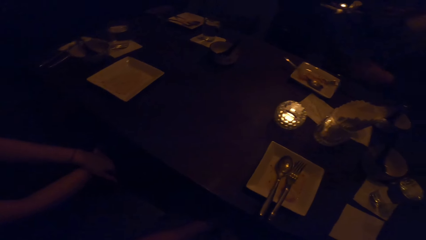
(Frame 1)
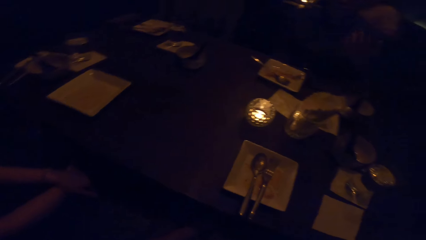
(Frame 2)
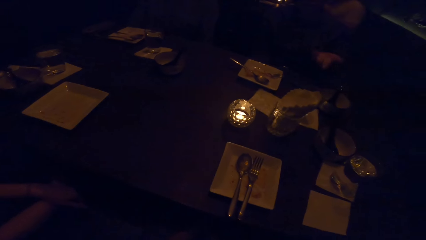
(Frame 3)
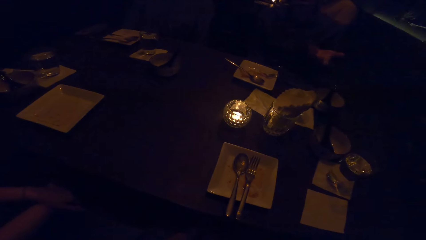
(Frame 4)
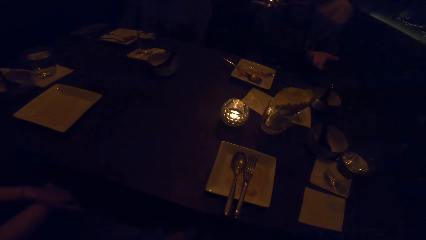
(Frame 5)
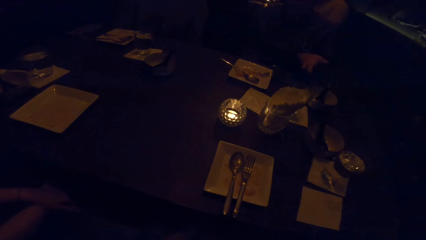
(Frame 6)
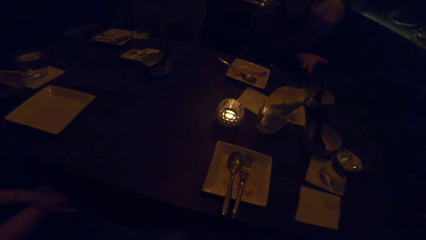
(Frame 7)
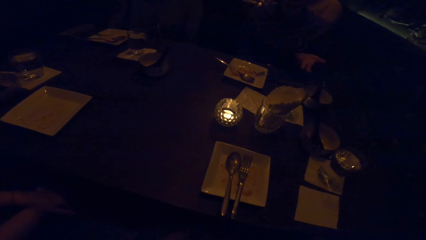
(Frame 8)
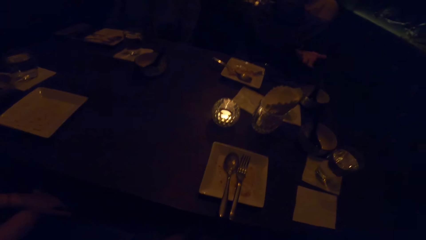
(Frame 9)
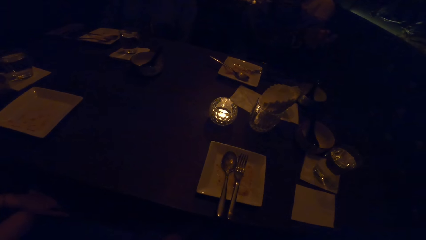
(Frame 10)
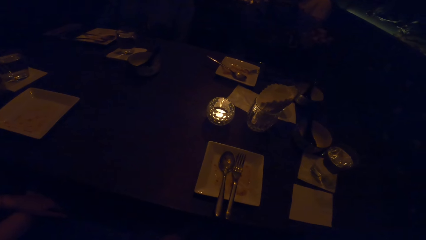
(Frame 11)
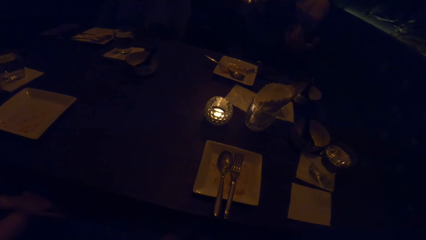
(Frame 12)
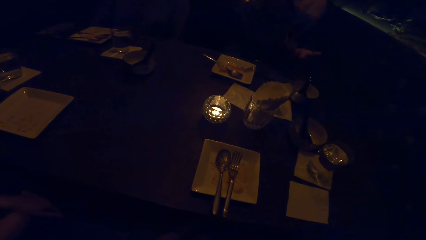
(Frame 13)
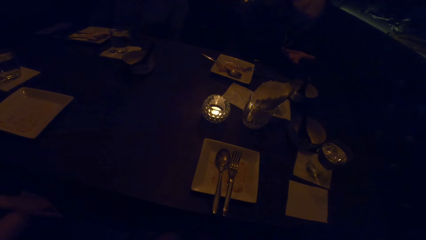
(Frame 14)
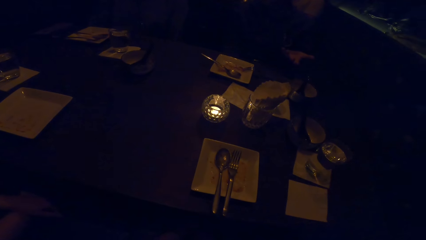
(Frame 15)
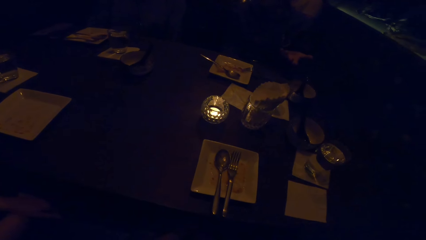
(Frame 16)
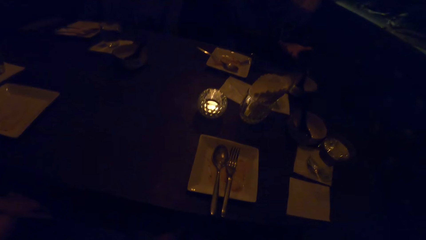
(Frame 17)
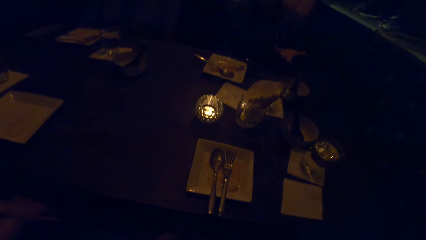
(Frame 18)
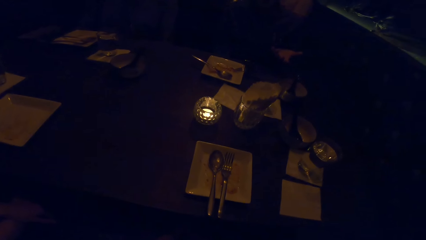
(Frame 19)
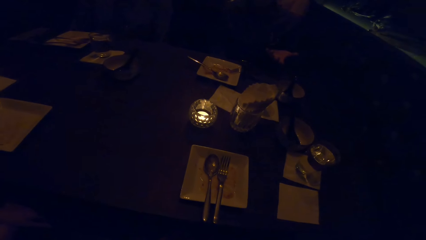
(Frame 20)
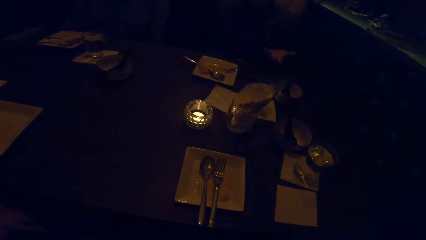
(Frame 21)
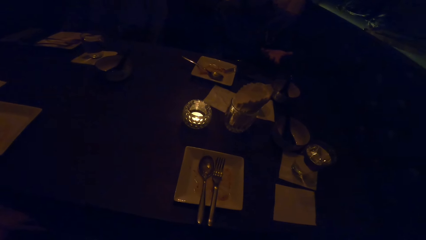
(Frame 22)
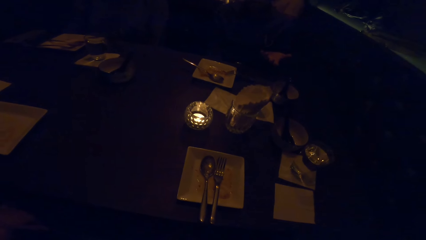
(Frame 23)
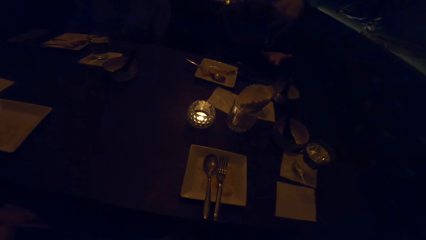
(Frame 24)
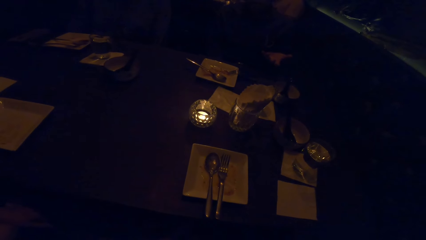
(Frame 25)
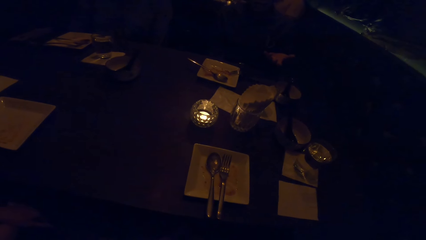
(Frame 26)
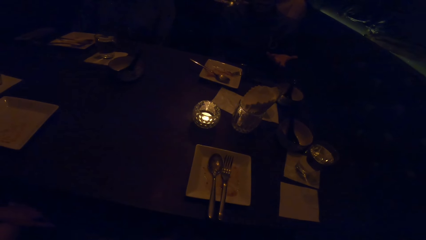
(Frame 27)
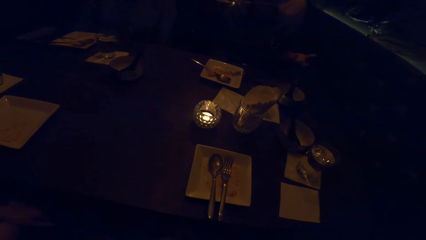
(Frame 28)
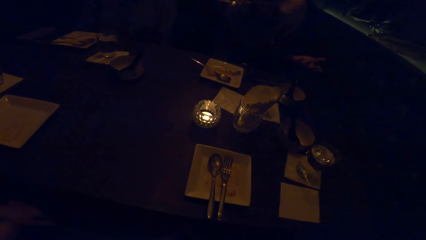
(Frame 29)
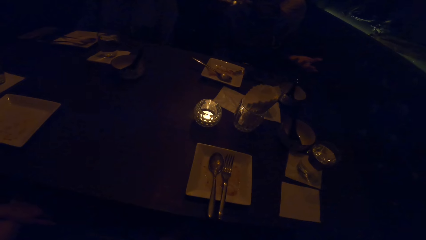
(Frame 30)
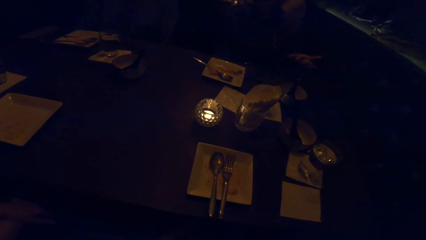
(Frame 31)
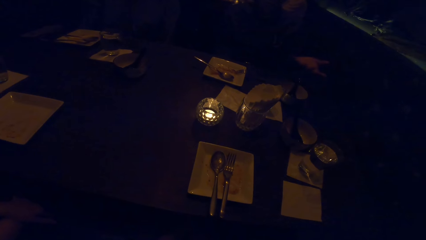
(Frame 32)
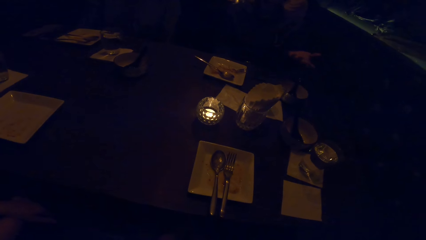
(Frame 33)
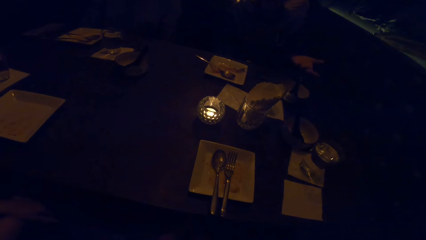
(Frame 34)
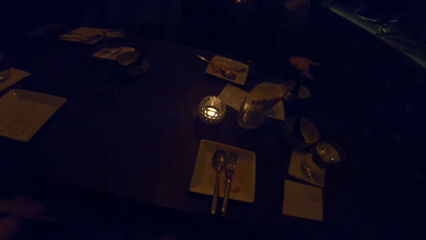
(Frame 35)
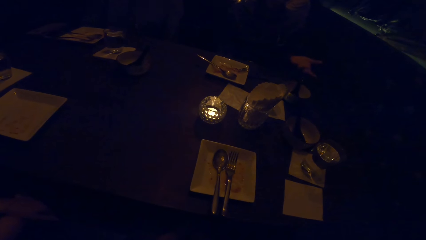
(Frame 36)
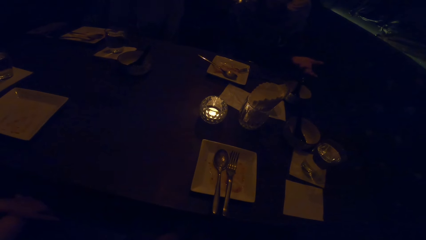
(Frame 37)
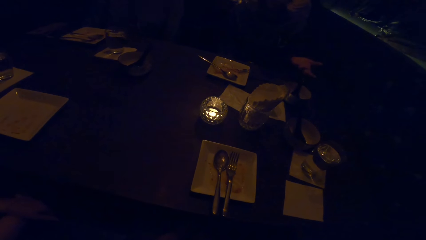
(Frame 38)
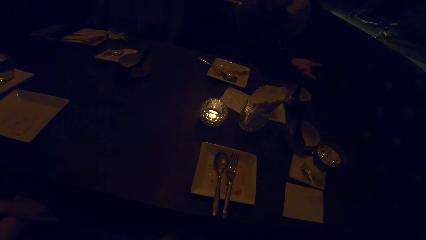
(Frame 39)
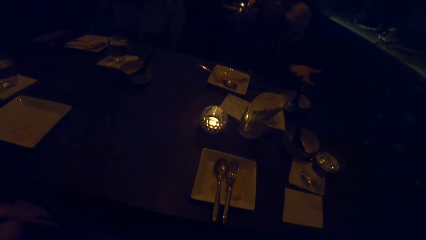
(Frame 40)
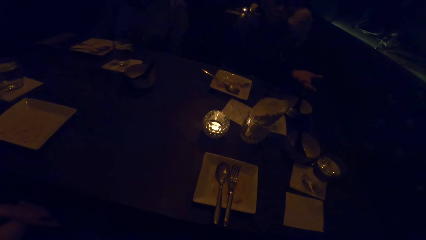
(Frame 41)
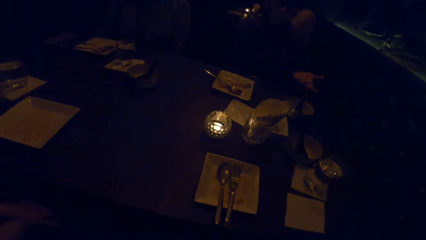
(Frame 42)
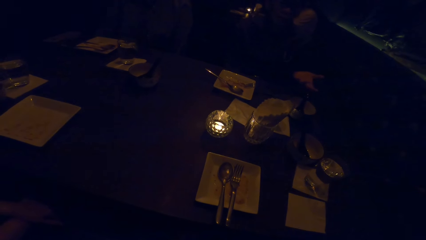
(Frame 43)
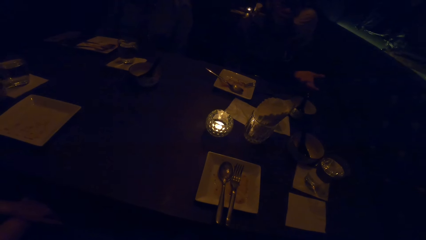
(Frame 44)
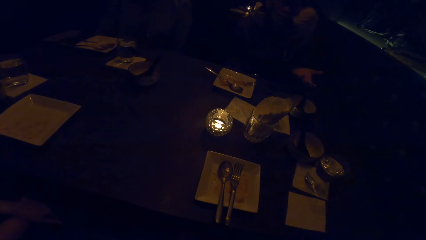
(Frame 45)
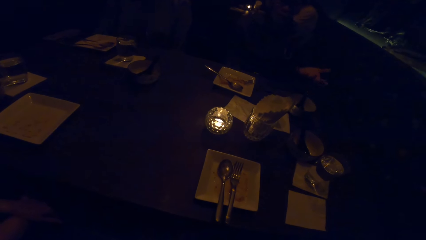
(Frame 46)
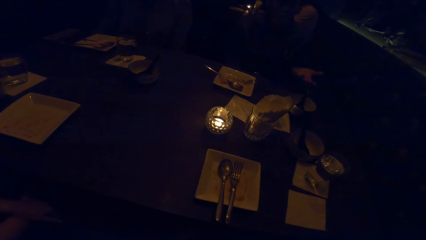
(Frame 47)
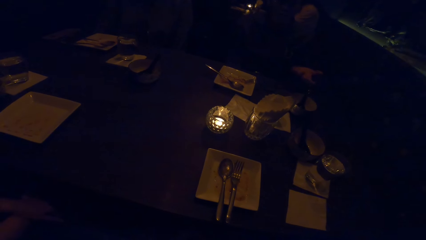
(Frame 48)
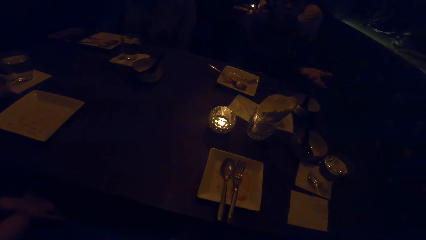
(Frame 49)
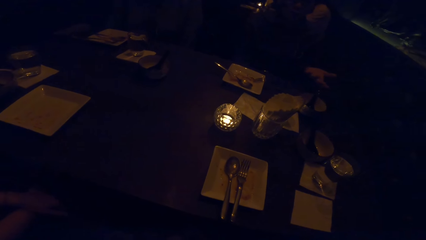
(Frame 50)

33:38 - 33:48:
The man swings the hand. The camera wearer looks around.

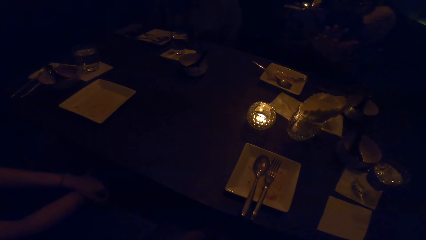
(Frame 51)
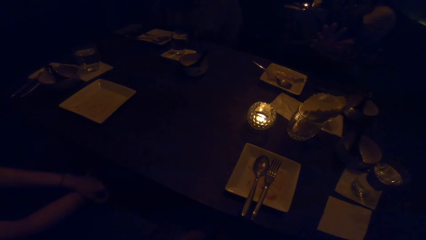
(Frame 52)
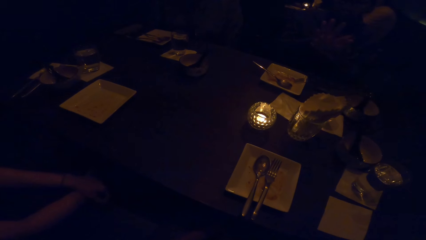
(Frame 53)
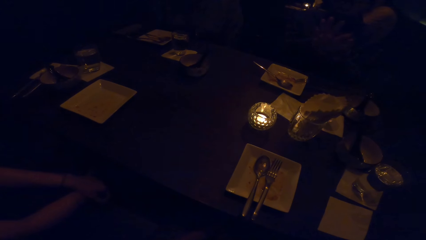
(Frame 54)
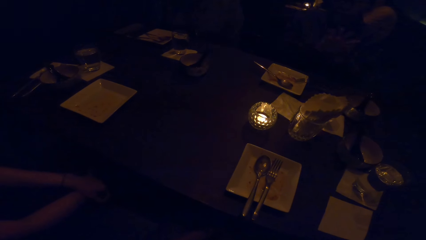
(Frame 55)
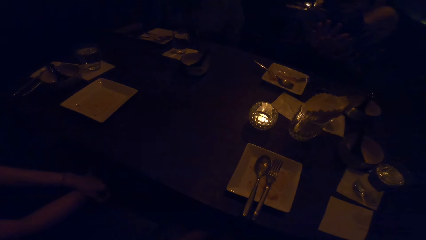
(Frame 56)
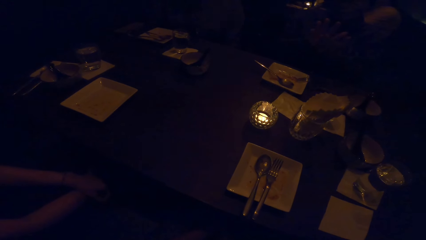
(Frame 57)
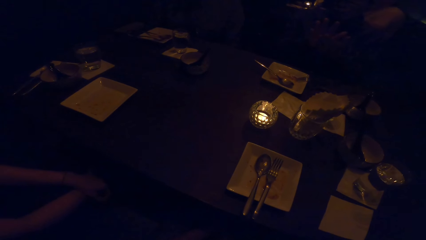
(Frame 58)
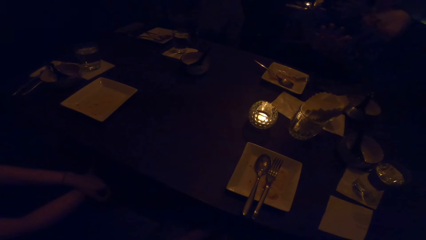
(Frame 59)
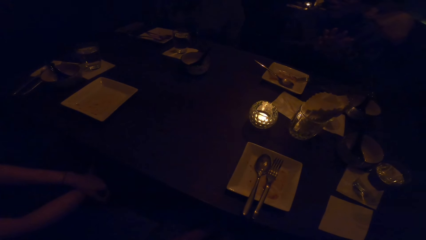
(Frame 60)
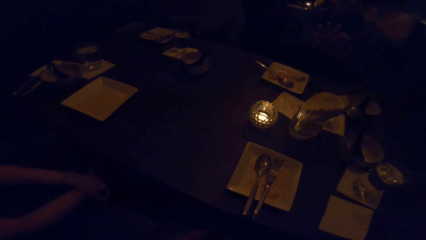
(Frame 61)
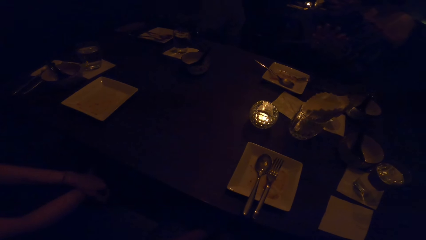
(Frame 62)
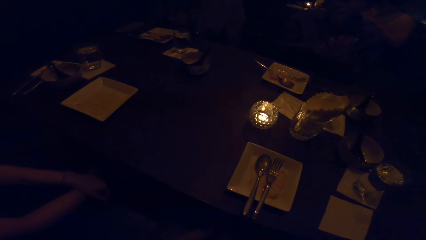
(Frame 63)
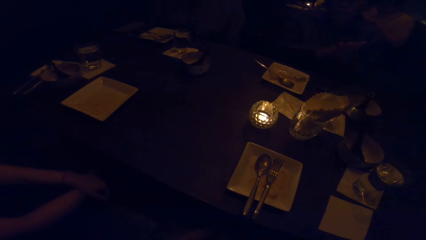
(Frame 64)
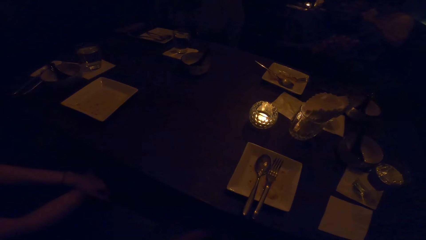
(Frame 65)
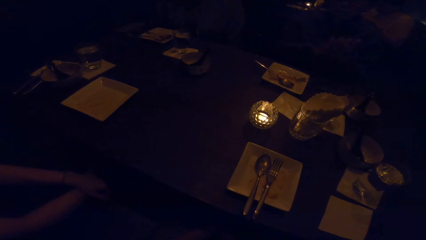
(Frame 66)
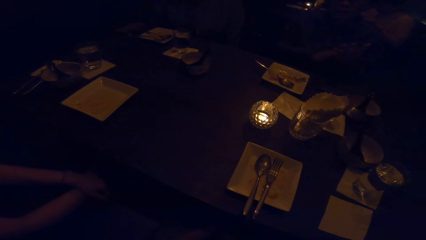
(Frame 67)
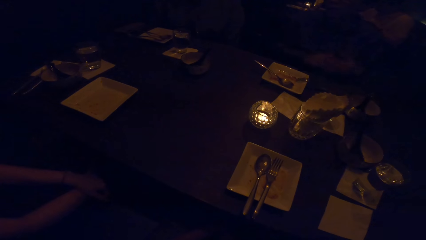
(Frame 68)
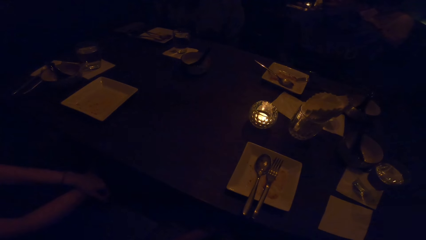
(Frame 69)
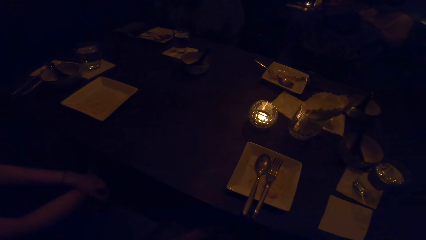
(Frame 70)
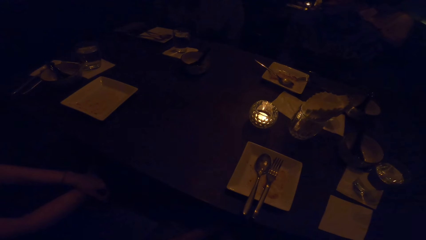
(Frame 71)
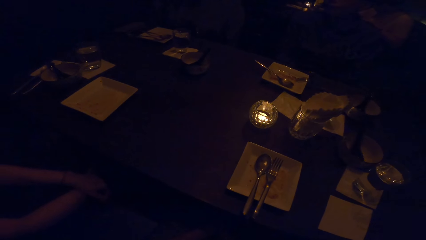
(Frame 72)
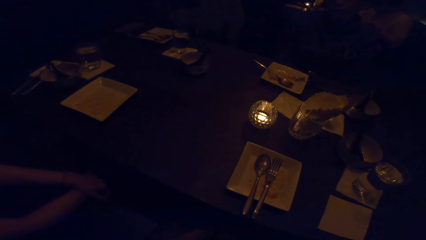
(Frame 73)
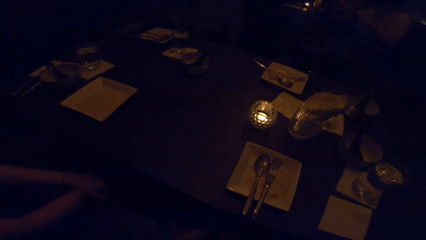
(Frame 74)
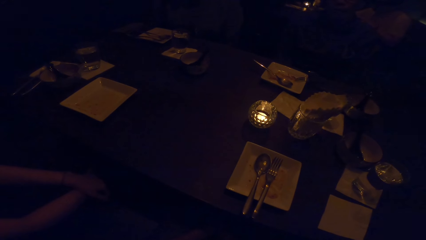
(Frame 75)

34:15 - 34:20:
The man moves the hand.
